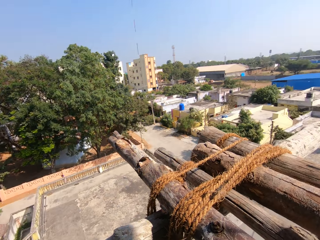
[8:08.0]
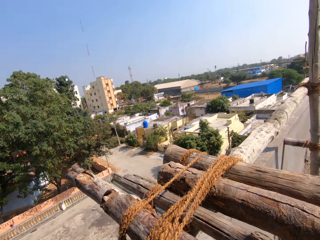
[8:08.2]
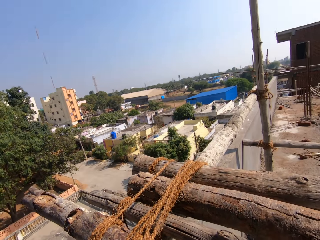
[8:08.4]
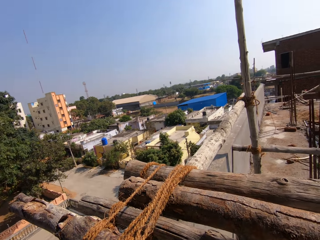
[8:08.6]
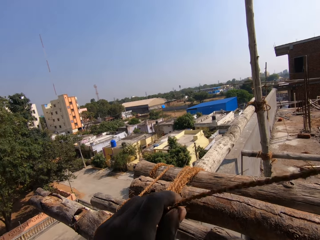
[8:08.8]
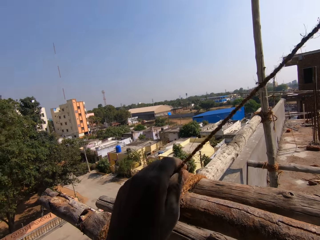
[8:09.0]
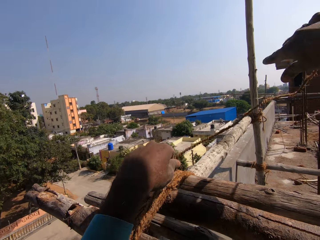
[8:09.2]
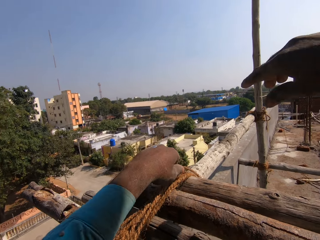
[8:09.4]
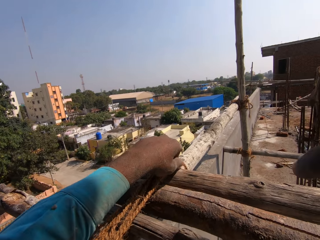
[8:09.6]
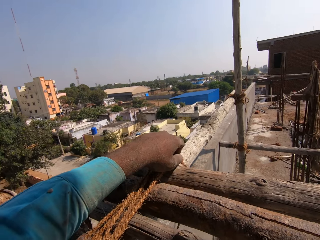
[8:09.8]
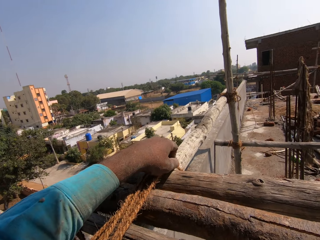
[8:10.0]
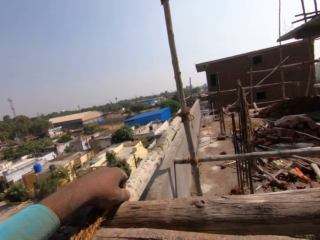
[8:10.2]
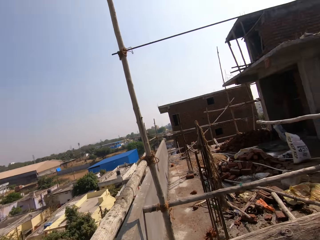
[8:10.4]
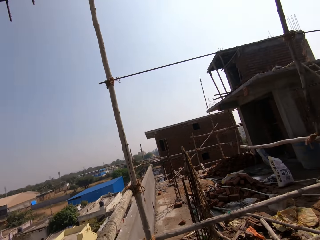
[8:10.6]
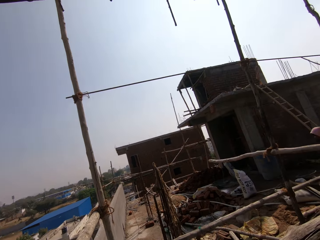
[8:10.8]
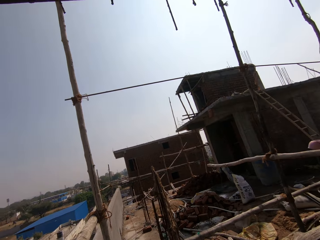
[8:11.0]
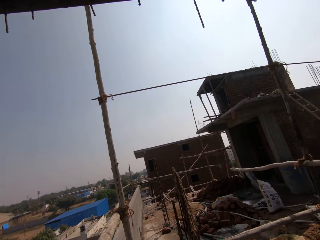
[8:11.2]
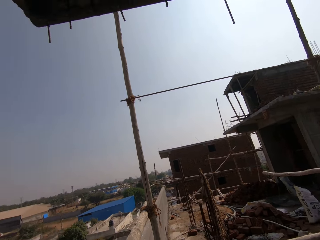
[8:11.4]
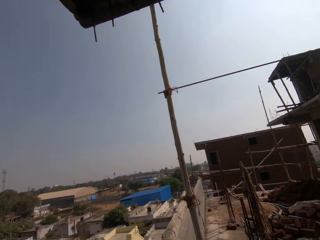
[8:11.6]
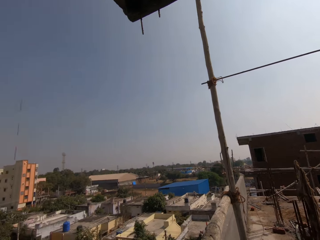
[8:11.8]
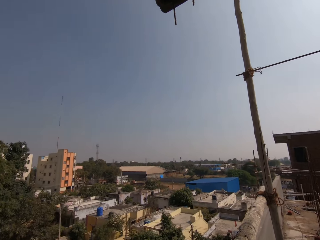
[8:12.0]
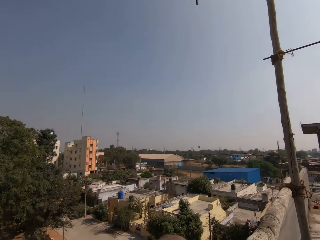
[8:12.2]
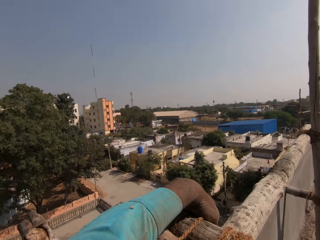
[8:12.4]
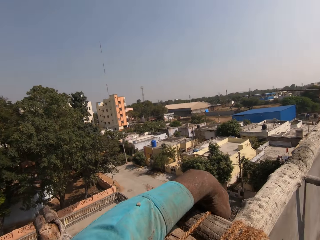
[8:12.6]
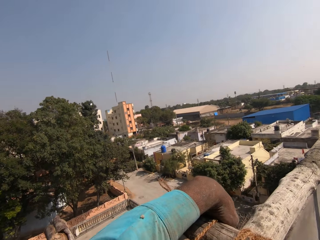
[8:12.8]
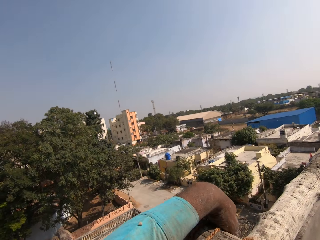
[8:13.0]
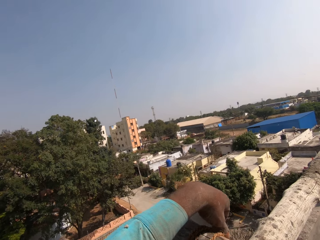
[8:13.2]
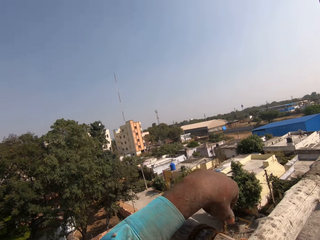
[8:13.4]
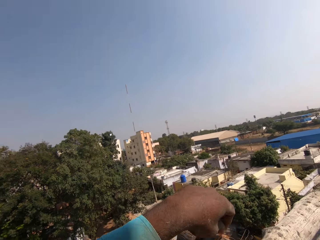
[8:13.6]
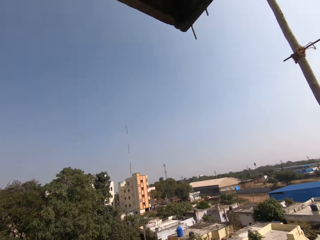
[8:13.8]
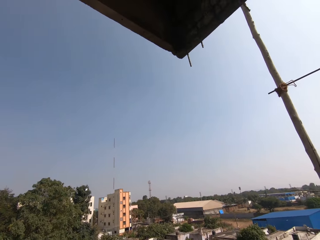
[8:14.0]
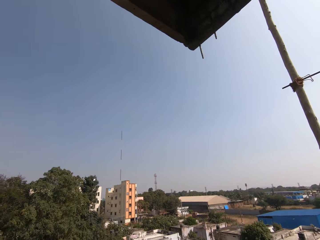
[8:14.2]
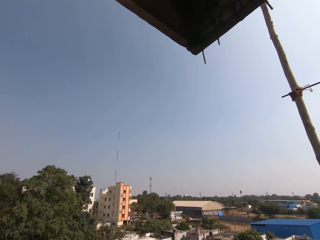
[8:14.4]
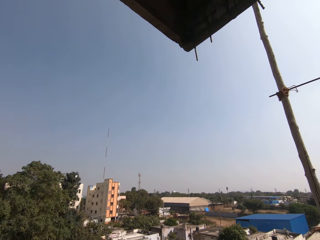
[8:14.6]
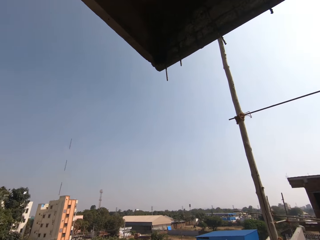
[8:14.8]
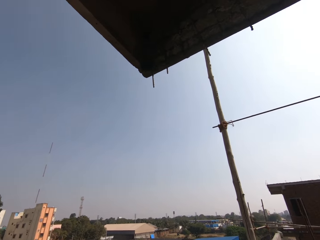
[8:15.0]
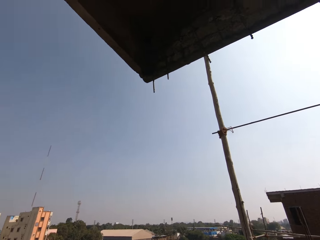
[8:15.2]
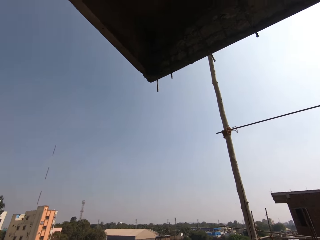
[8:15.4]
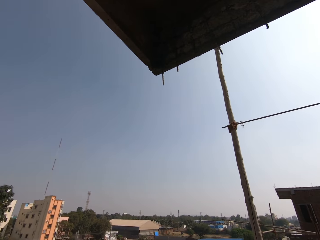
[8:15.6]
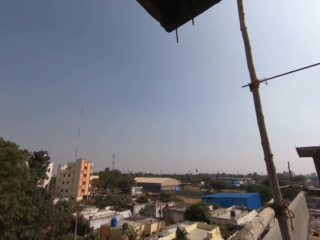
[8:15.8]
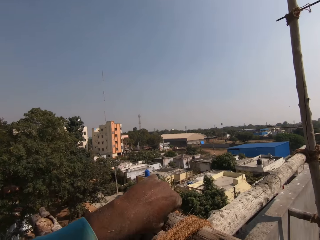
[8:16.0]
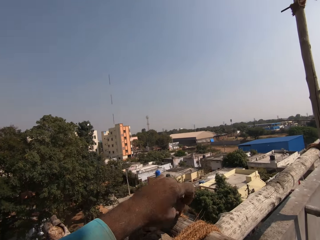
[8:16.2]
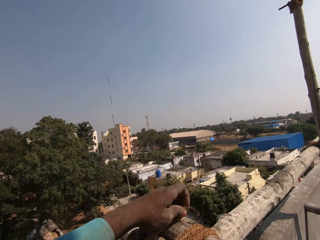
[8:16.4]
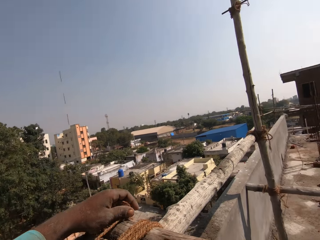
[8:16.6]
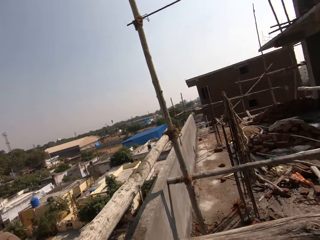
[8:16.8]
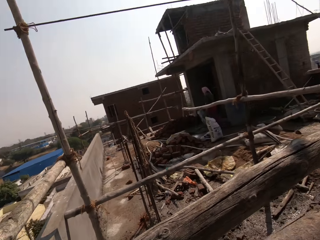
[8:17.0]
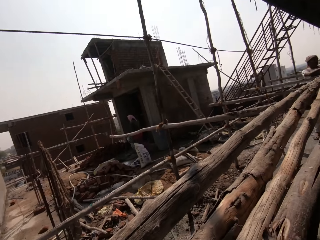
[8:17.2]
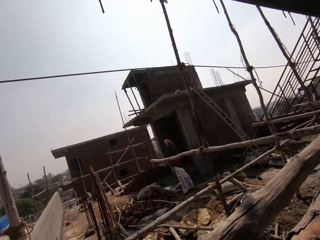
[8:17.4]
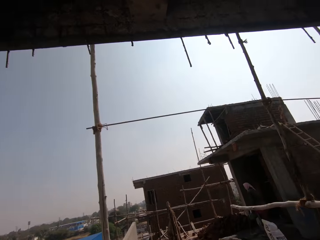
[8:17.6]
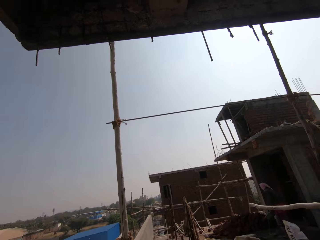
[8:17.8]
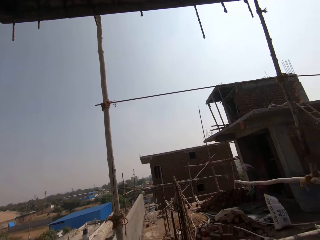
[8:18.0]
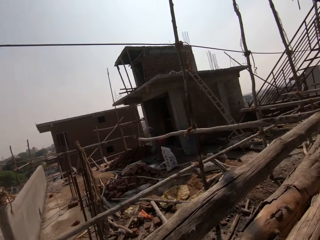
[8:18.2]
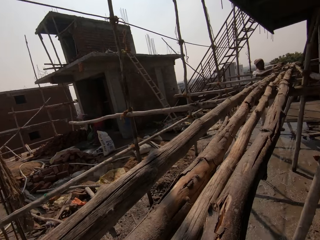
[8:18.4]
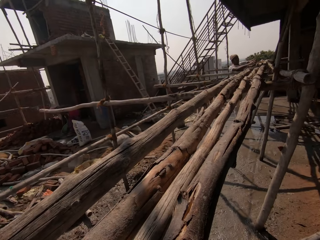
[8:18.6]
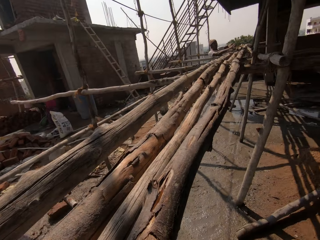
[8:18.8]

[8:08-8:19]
The camera wearer turns around. They pull the rope. They tie the poles. They turn around. They look around. They tie the poles. They turn around. They pull the rope. They turn around.

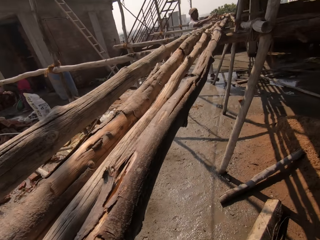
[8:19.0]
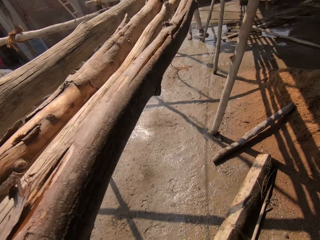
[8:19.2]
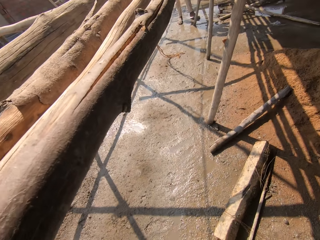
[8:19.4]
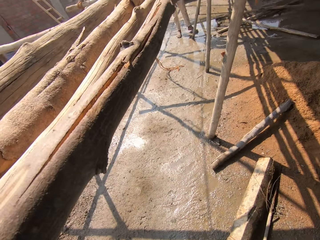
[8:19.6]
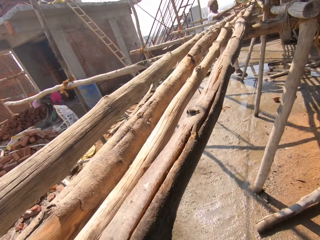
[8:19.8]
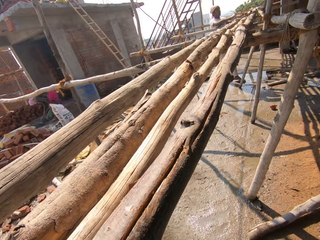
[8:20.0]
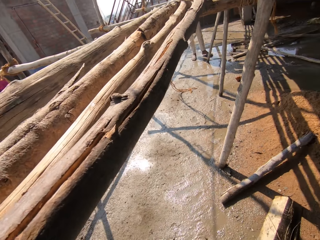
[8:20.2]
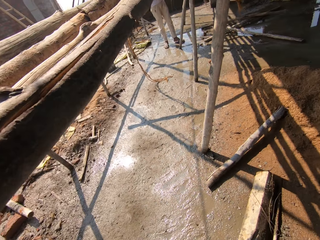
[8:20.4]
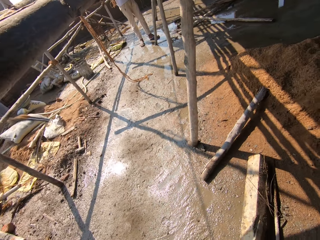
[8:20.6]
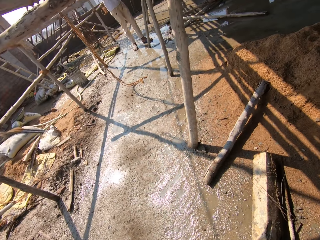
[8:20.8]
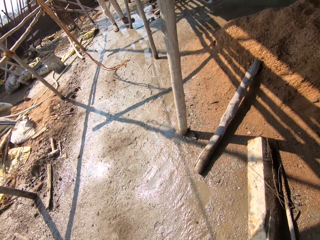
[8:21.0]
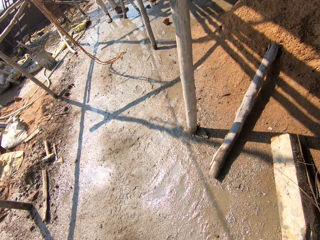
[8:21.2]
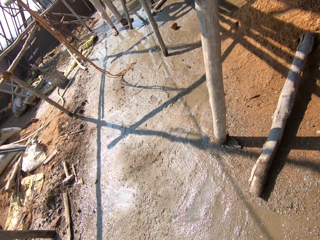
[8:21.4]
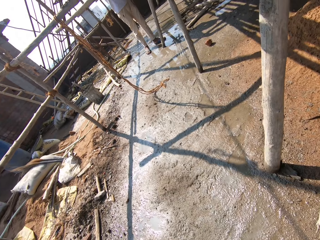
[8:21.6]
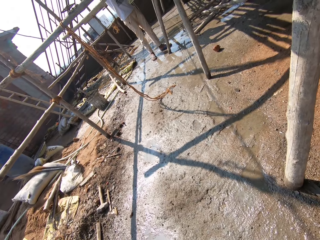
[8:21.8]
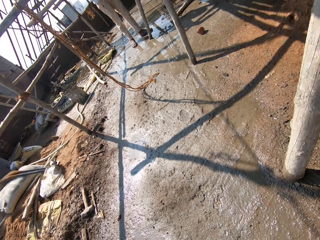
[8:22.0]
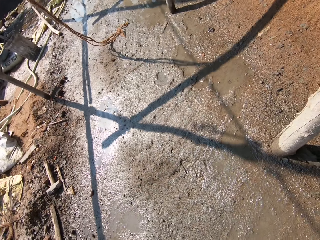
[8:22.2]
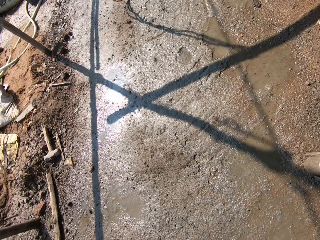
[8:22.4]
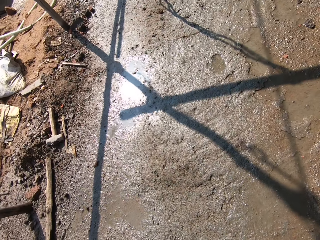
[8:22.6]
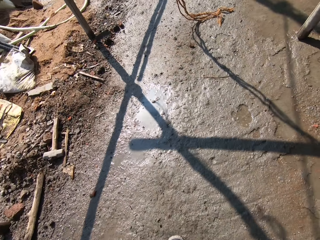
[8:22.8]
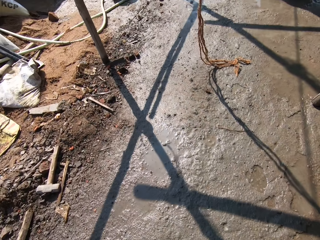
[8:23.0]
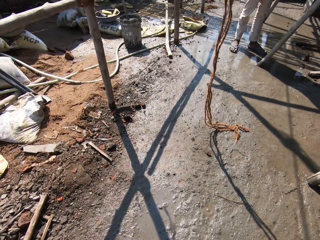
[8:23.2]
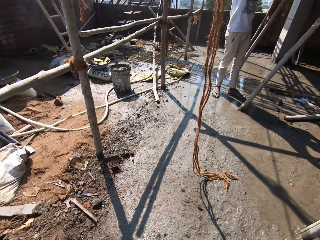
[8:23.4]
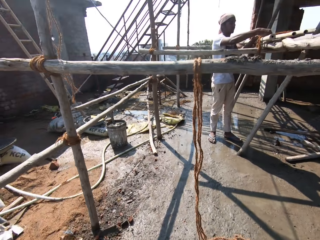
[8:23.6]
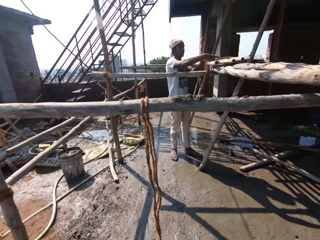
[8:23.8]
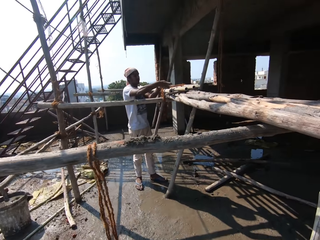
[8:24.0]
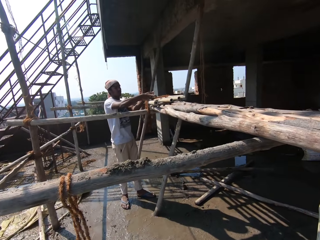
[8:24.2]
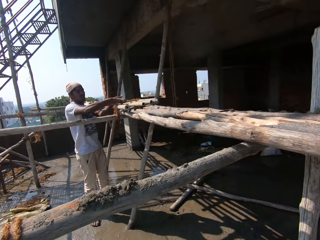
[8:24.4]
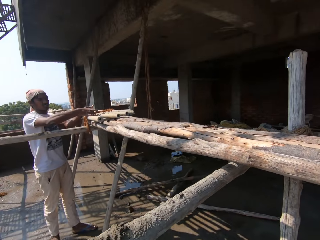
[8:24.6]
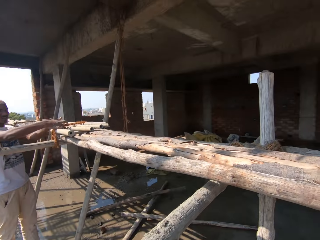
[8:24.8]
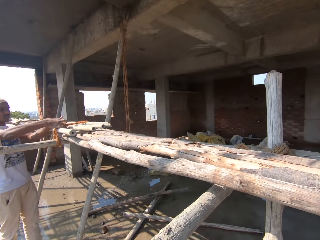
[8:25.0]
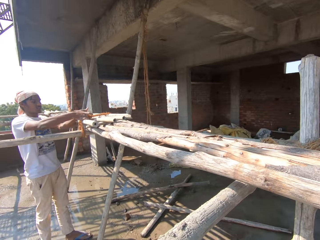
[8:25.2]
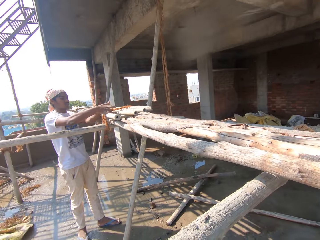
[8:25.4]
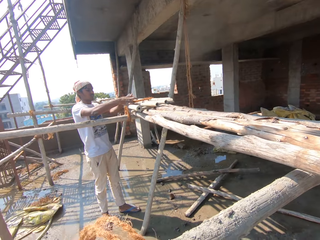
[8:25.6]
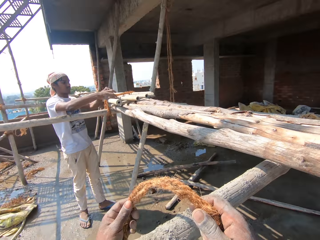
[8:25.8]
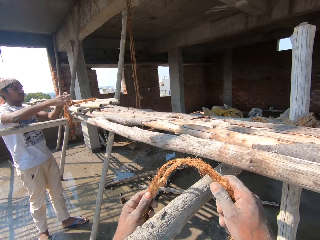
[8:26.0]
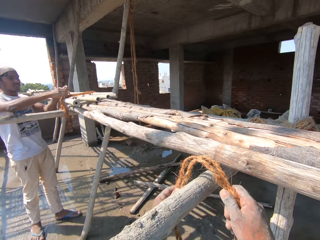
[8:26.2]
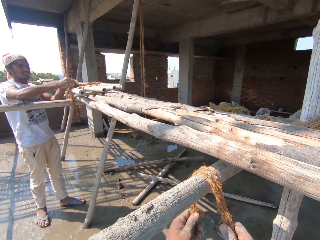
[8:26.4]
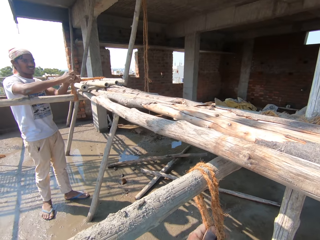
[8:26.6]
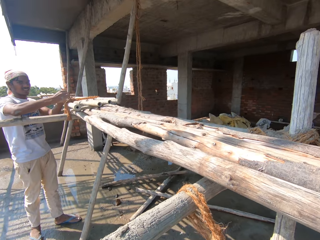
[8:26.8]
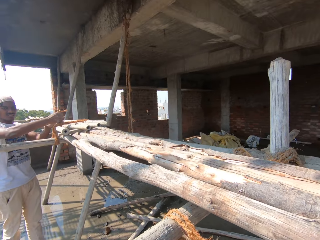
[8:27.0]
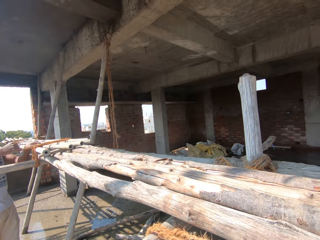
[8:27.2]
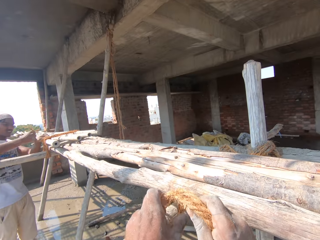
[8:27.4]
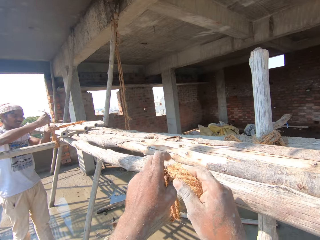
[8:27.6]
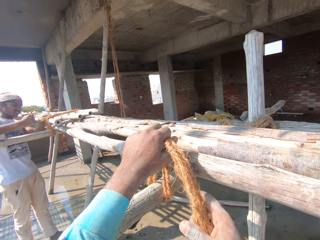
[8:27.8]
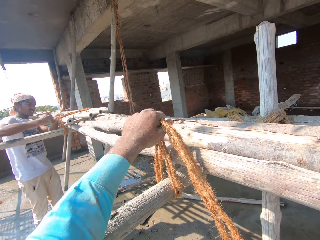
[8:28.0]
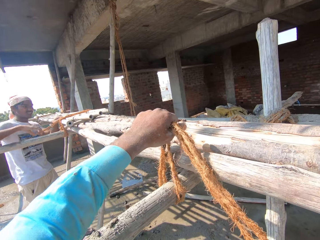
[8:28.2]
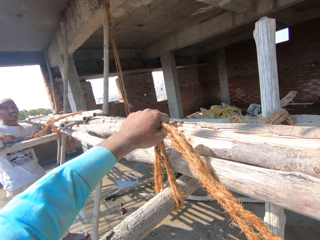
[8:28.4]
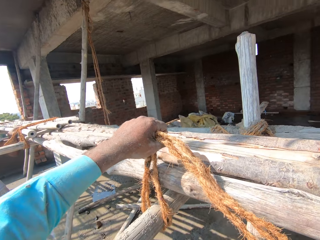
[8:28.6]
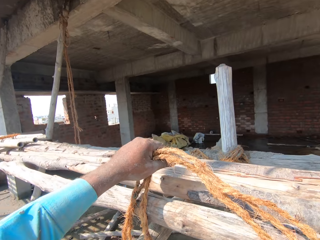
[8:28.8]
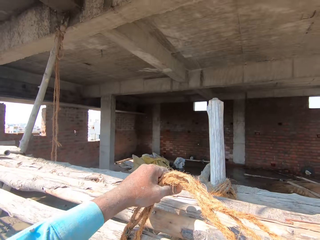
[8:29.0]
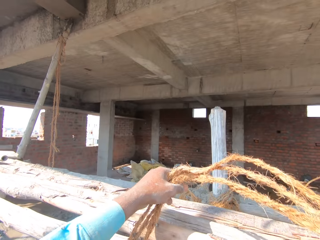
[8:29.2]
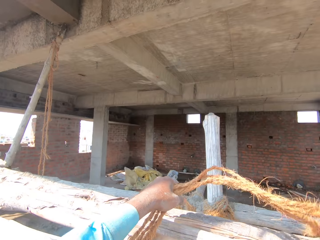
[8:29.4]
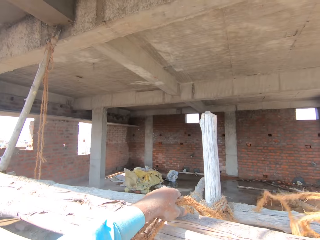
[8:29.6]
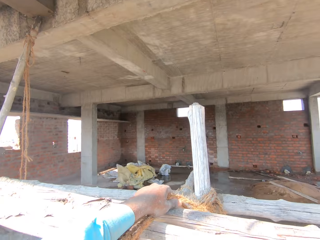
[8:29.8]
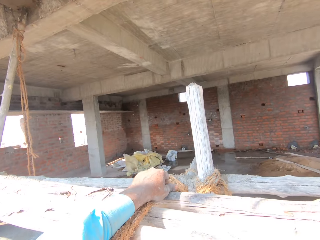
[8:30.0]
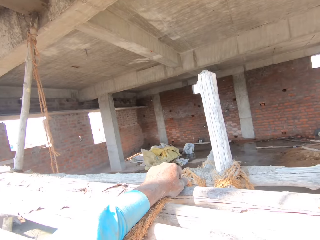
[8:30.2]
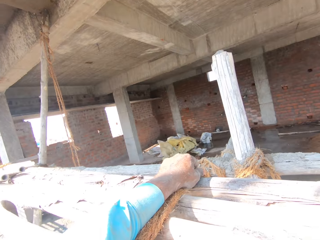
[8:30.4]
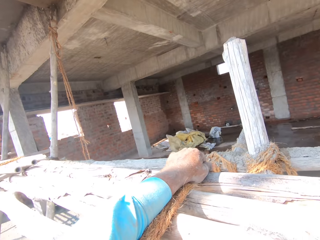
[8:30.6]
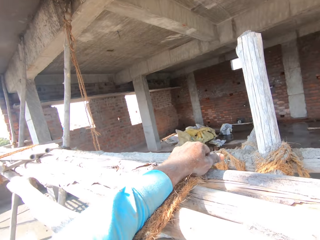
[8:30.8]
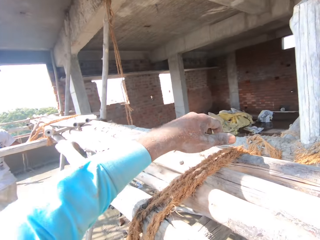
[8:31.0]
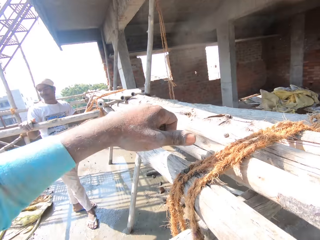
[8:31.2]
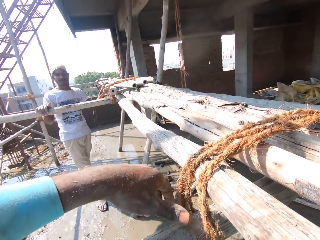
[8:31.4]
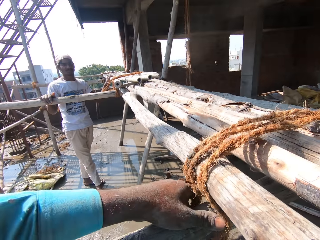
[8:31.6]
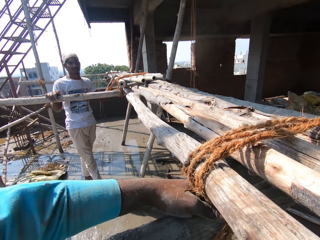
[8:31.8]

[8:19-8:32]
The camera wearer walks in the yard. They move around. A man ties scaffoldings. The camera wearer ties the pole. They hold a string.
